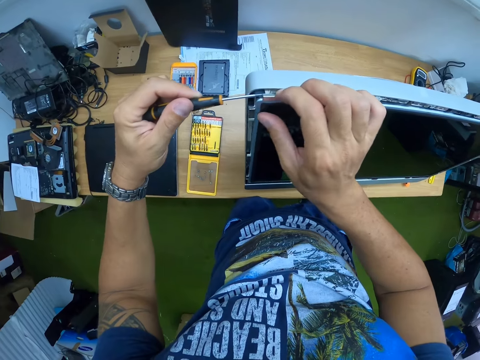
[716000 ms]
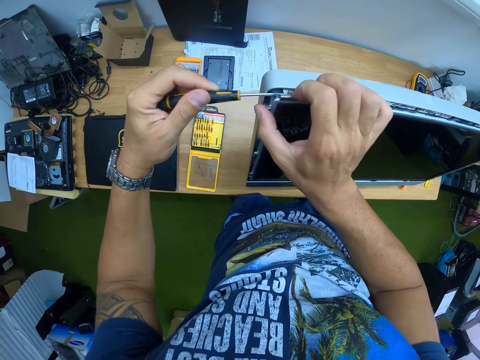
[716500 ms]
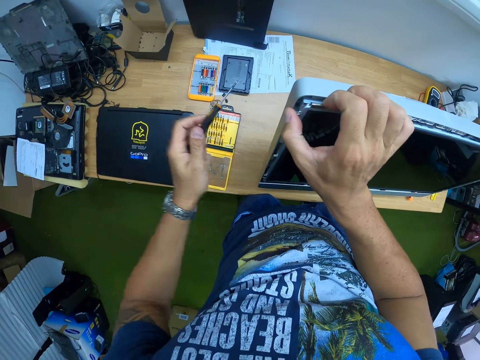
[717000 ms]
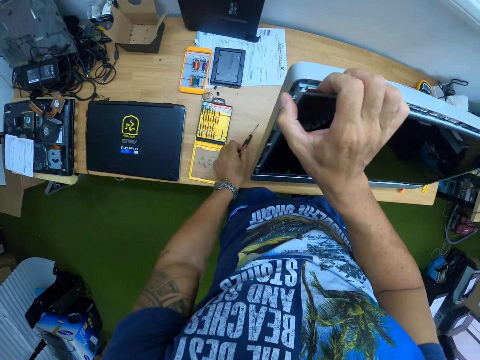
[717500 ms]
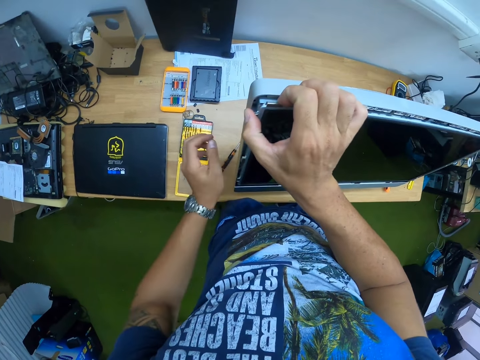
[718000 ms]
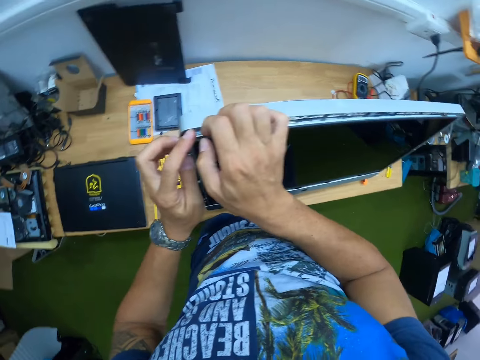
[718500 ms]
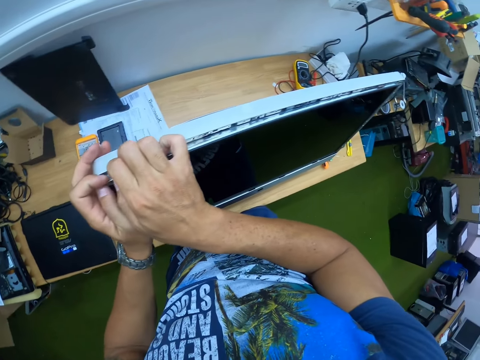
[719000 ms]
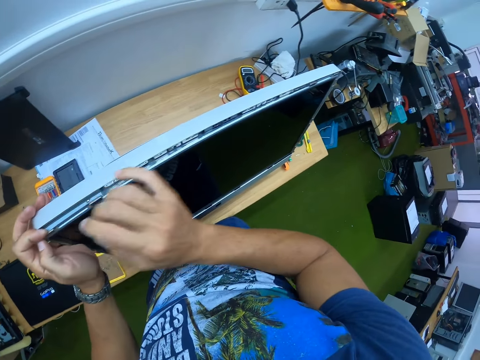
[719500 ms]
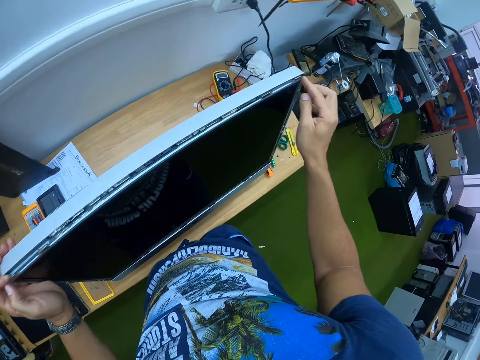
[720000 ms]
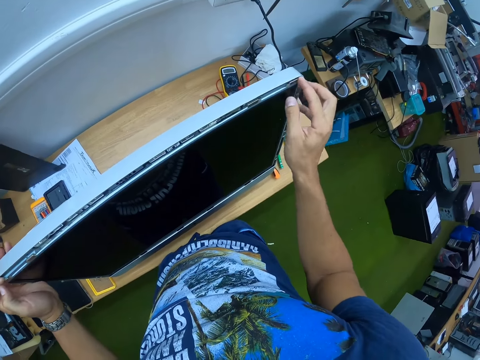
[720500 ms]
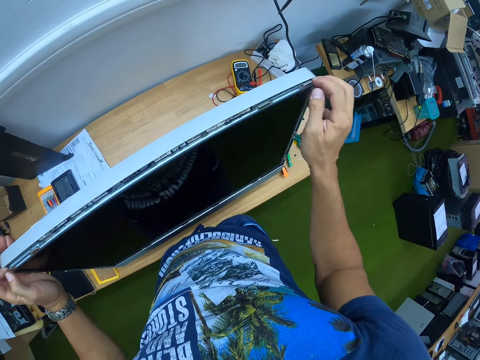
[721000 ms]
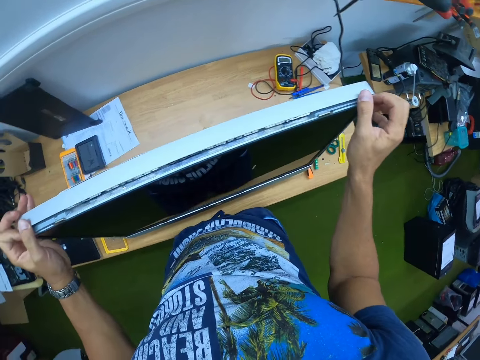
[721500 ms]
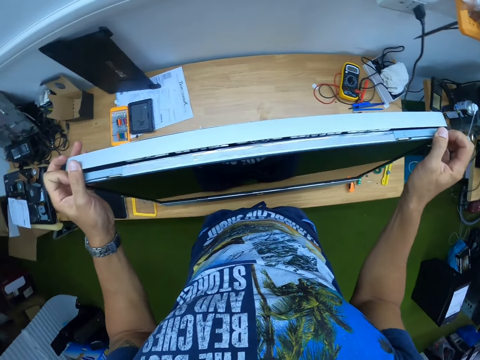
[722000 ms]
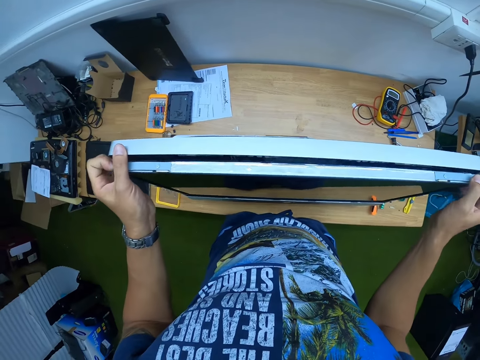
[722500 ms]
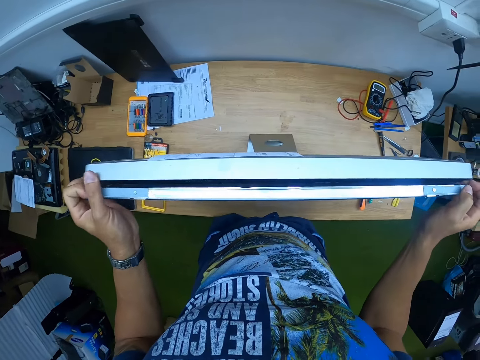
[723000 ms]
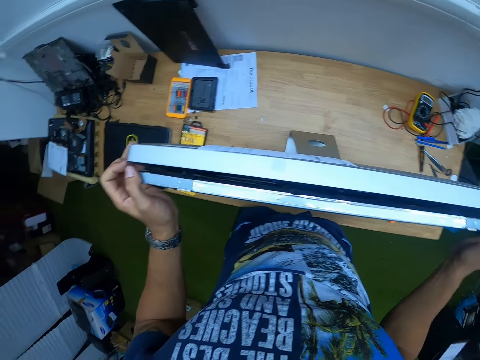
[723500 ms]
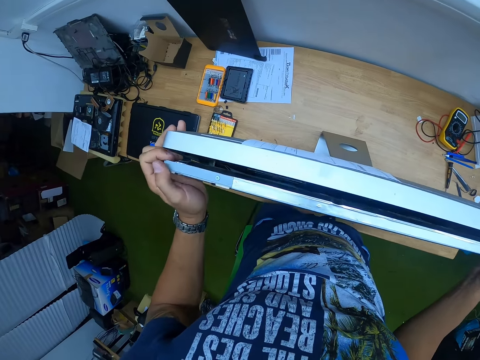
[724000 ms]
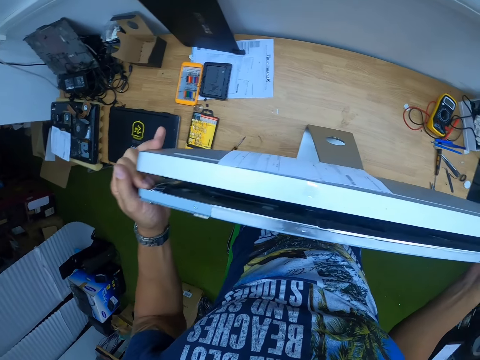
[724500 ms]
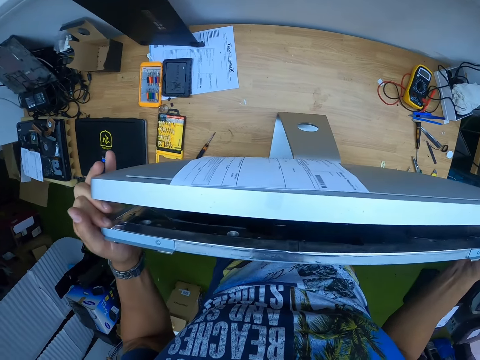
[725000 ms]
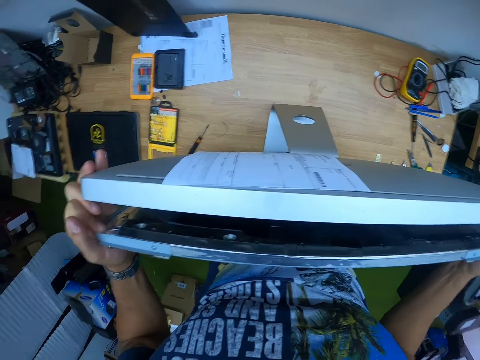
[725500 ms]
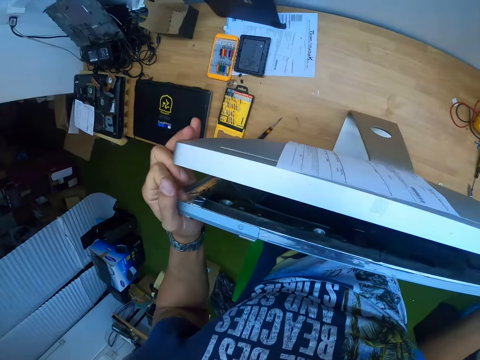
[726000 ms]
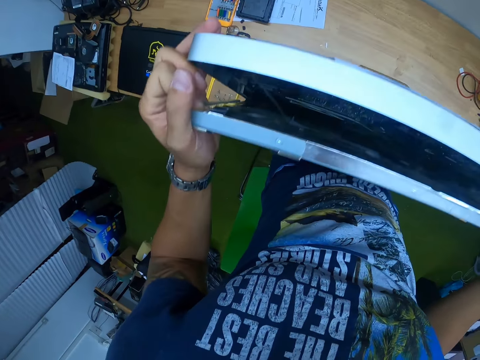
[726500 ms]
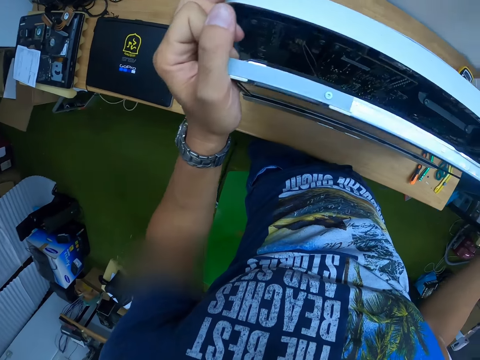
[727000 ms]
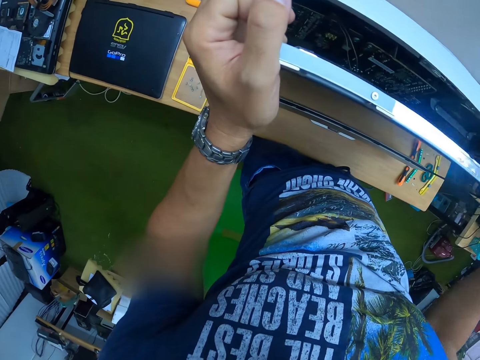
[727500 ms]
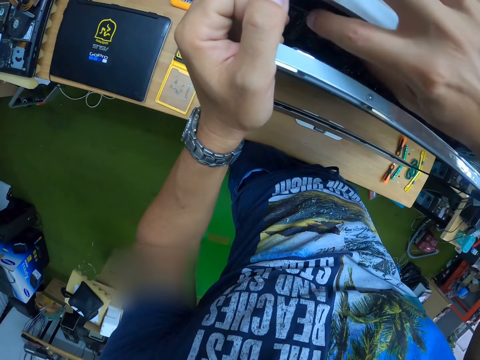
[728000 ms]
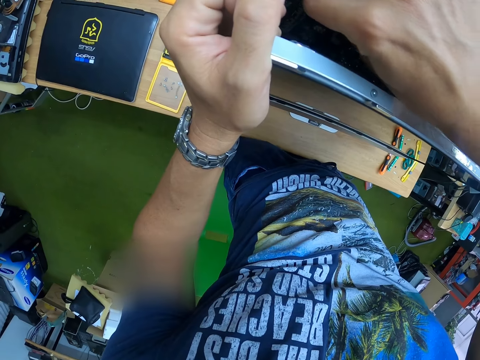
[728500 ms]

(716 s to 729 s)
The camera wearer drops the slim screwdriver in his left hand on the table. He removes the screen with his hands. He detaches the screen of the computer monitor on the table with both hands.

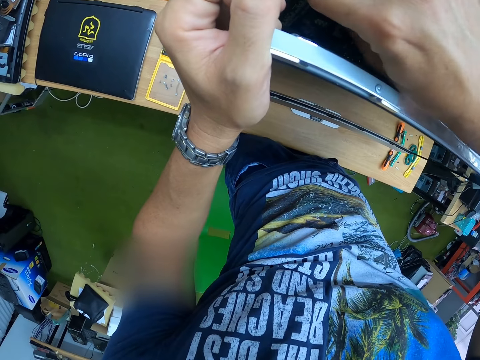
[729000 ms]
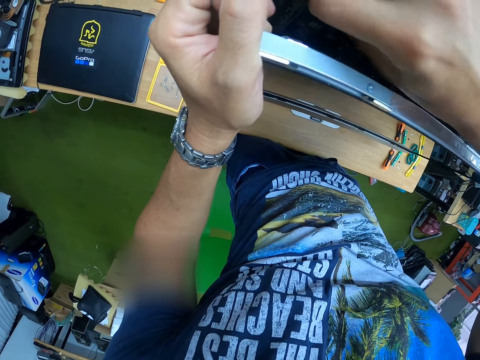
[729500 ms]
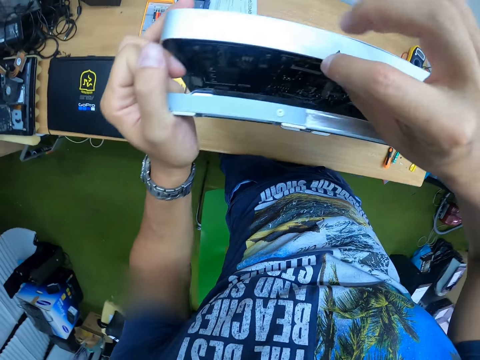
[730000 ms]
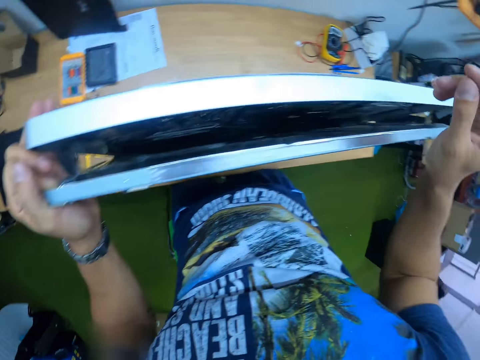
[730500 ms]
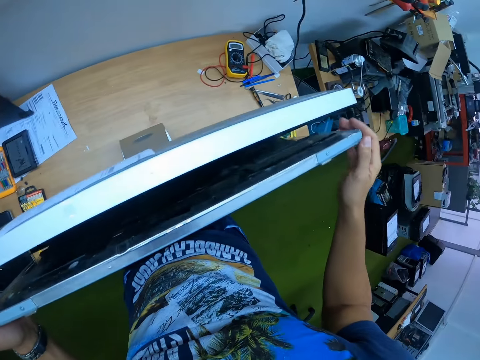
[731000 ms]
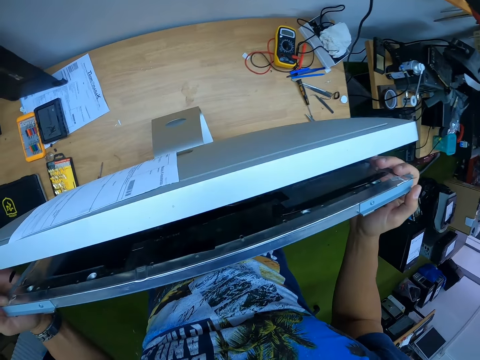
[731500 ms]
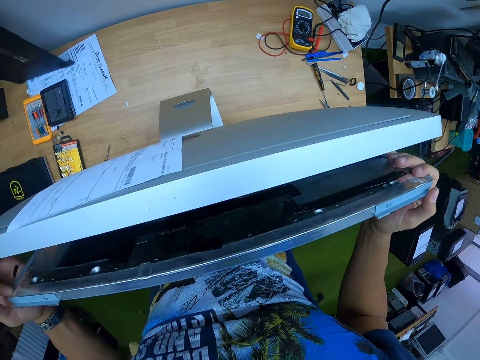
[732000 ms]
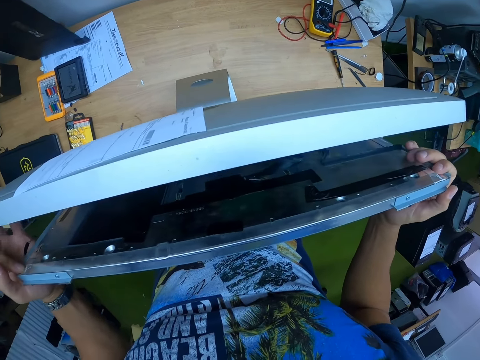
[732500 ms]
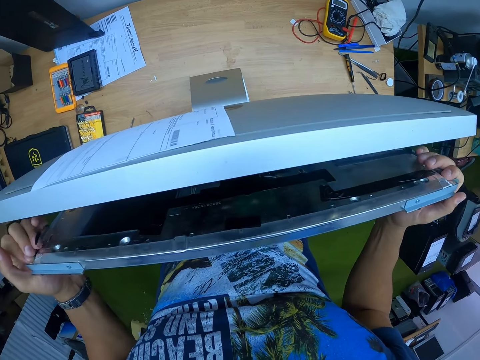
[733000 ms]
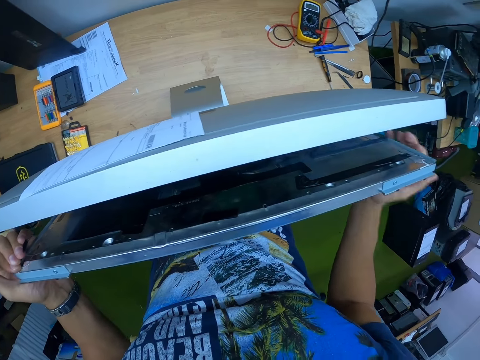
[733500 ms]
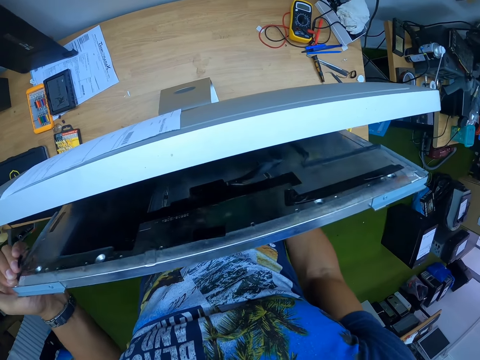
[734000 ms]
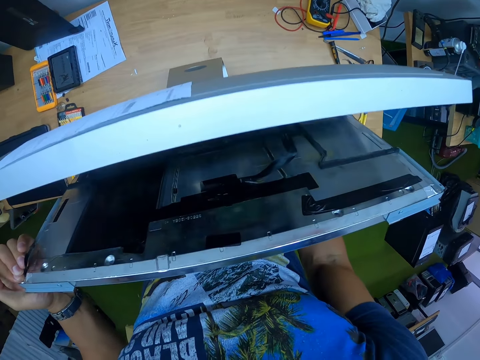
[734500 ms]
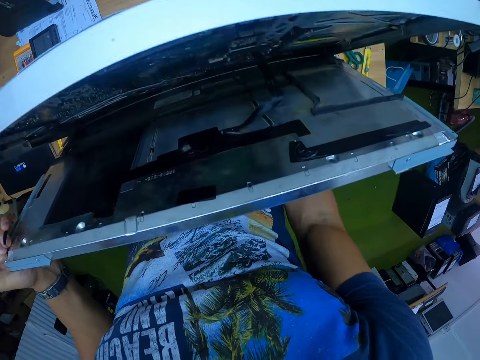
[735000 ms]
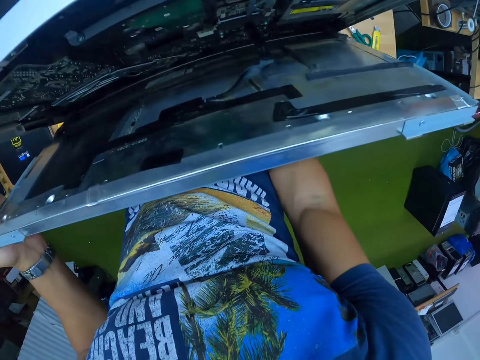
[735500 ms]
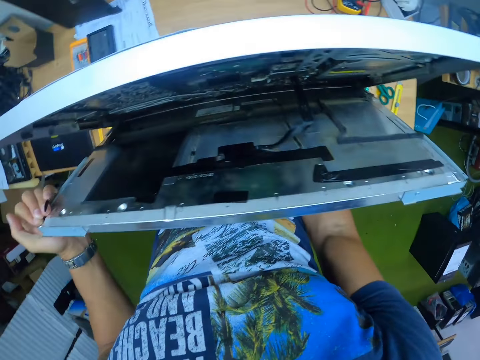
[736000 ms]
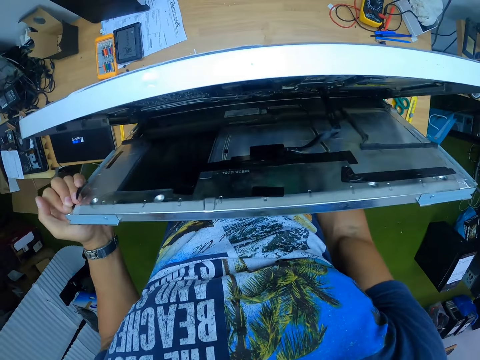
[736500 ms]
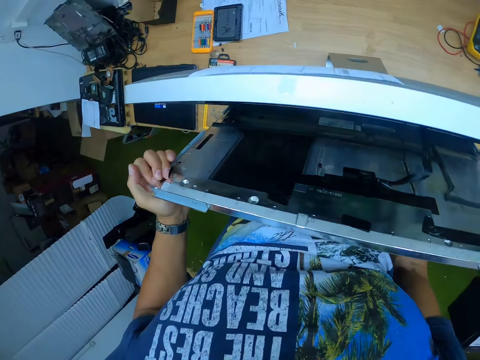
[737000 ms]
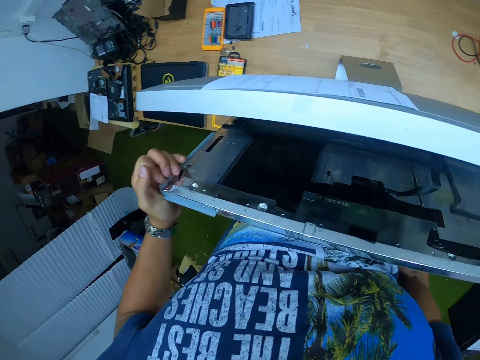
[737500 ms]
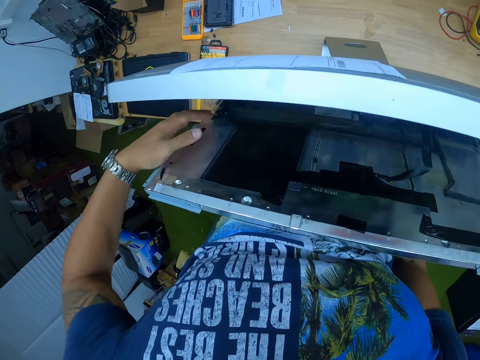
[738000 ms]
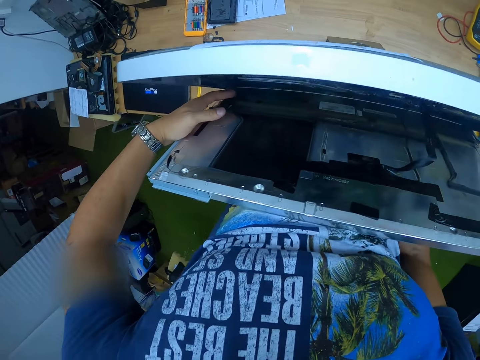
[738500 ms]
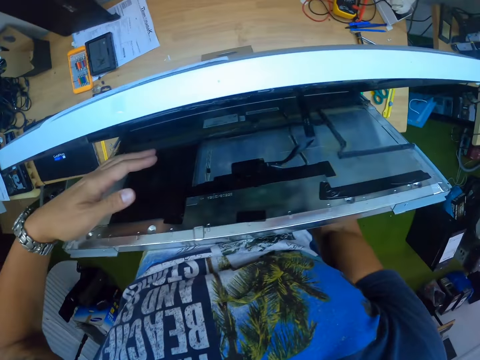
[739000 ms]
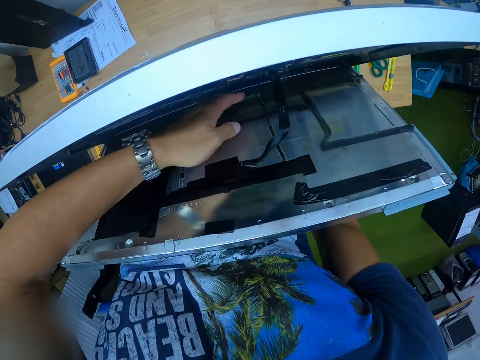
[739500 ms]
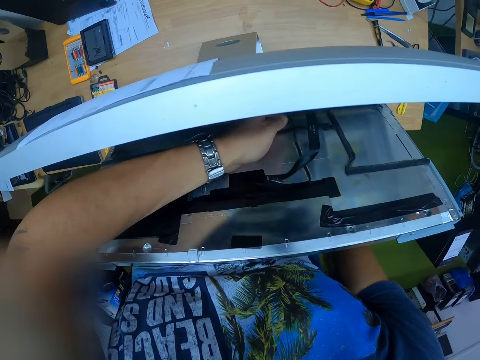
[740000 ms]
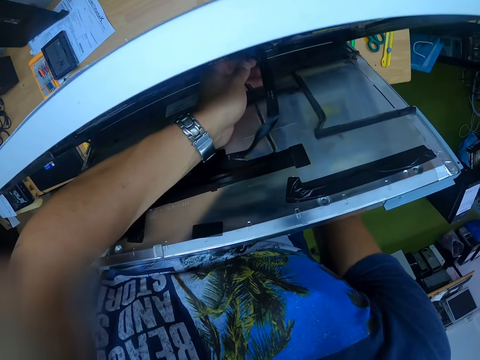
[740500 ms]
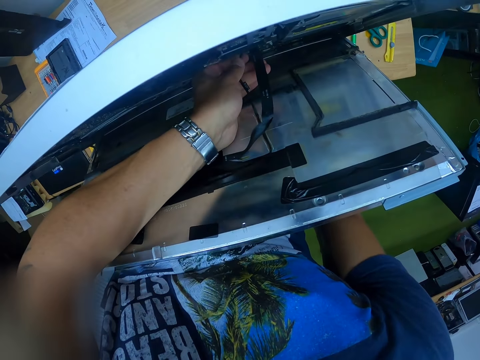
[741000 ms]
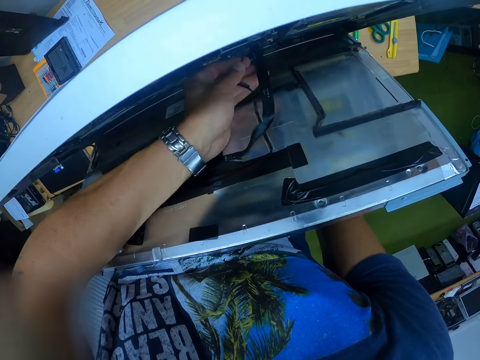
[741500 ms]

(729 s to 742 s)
The camera wearer disconnects a flex cable on the LCD monitor from the desktop computer's motherboard with his left hand.
